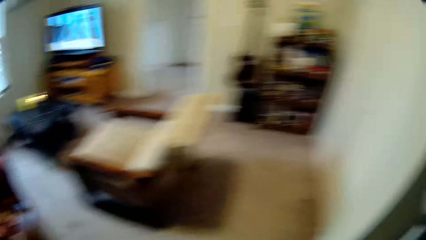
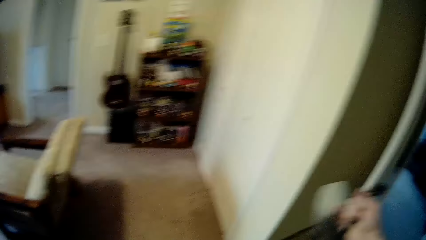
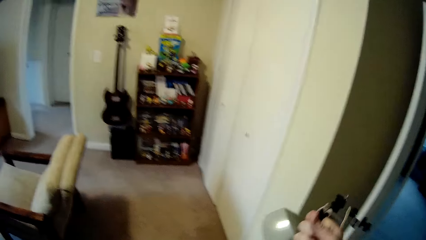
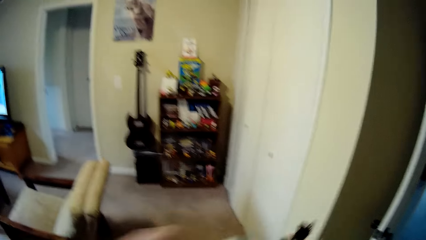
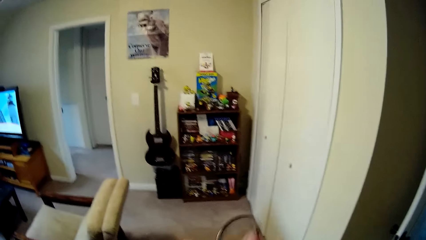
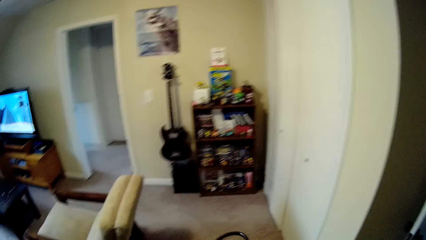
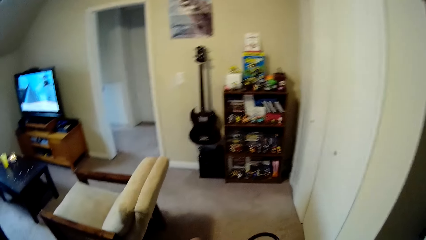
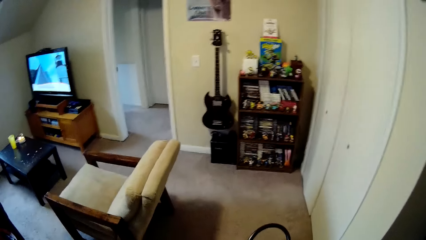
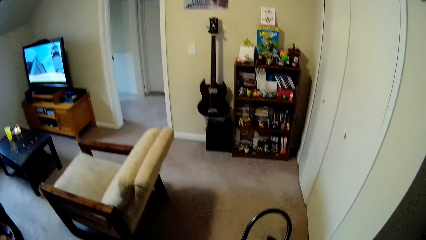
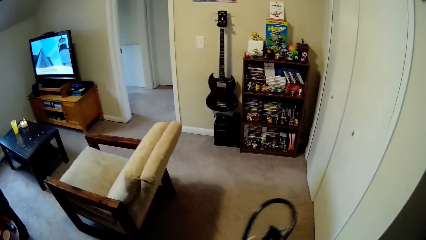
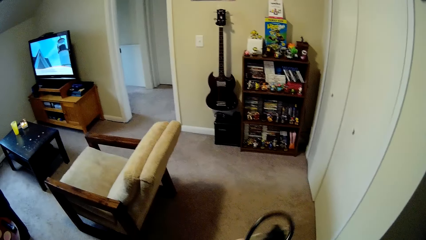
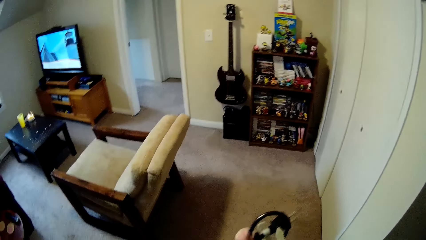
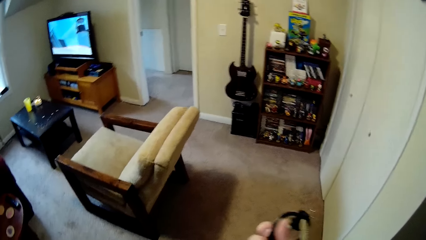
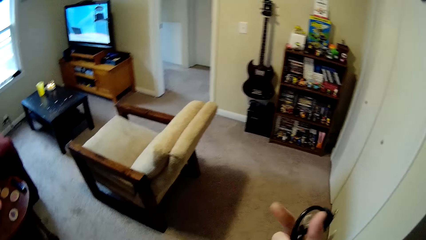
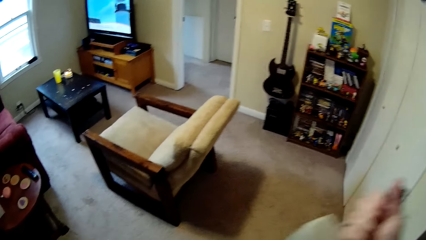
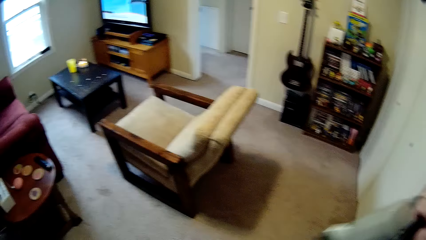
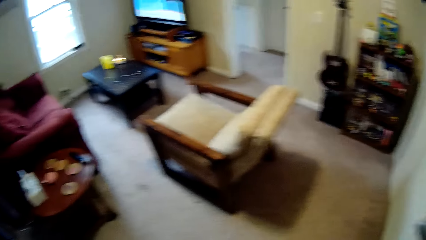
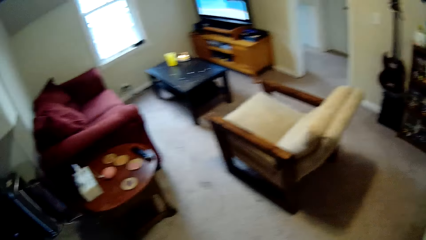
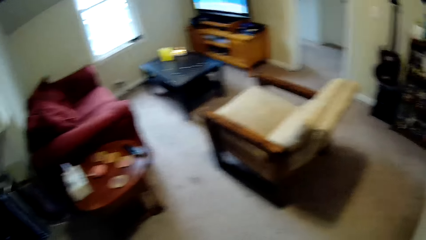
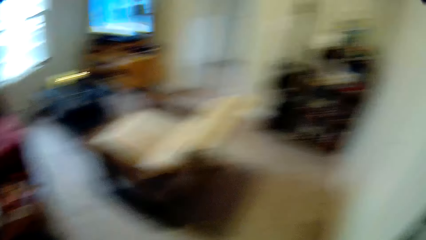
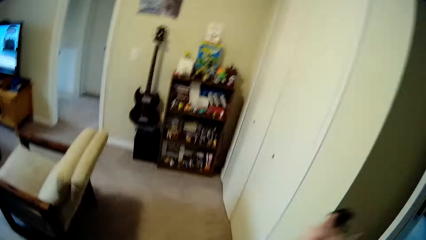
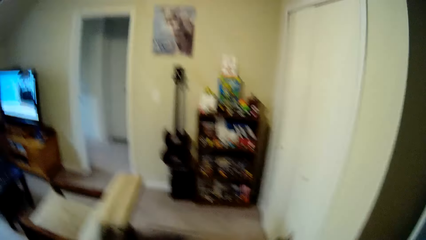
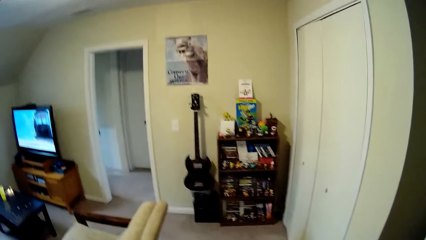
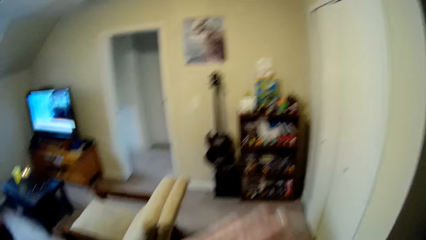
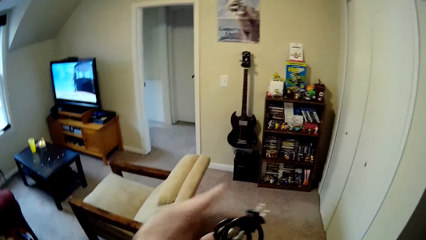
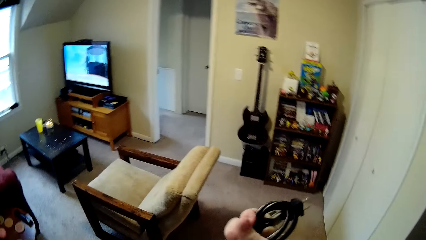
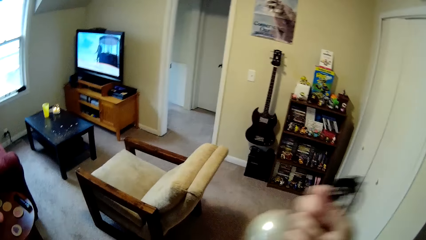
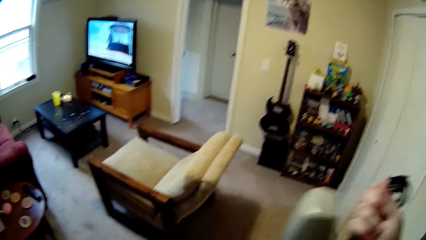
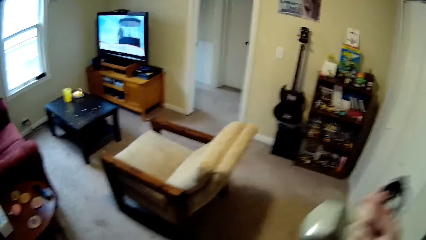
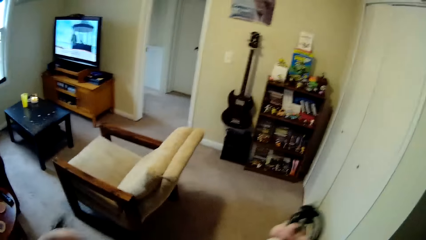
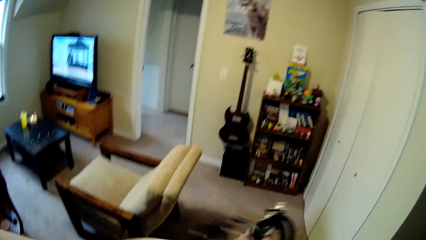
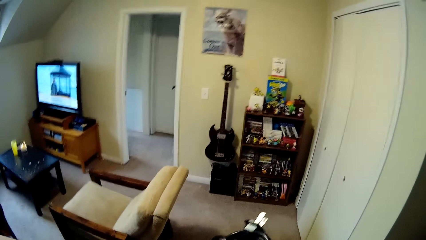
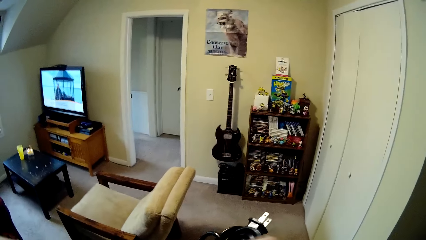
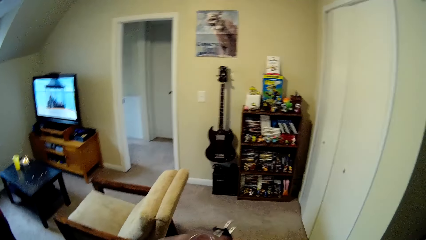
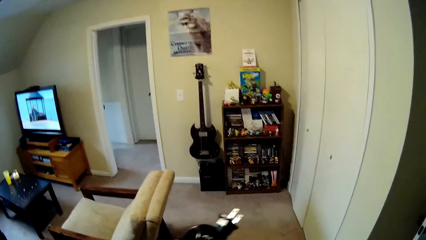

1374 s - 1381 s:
The camera wearer folds the cable of the cleaning machine.

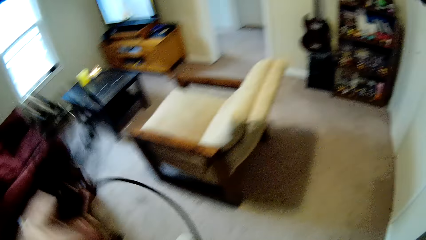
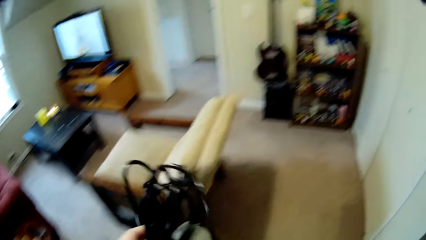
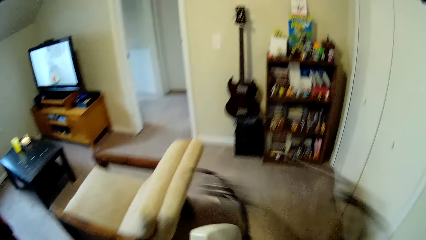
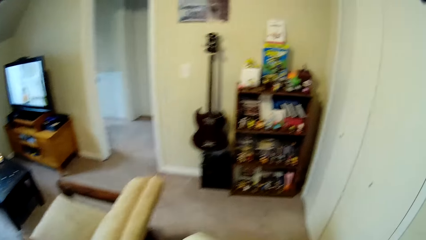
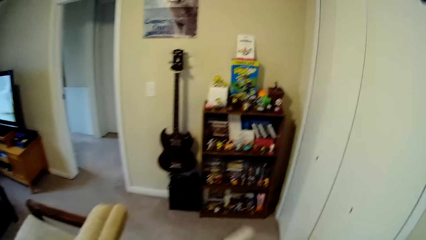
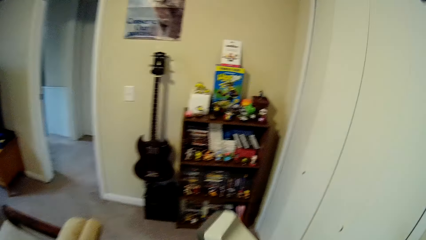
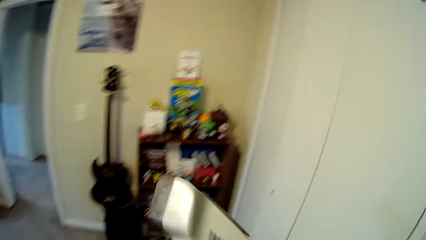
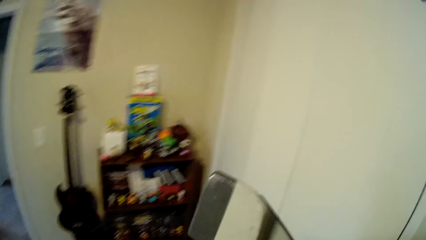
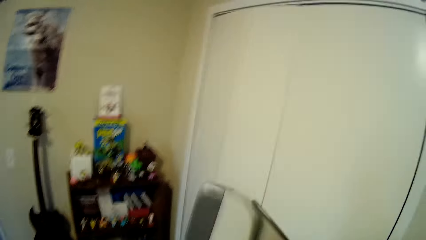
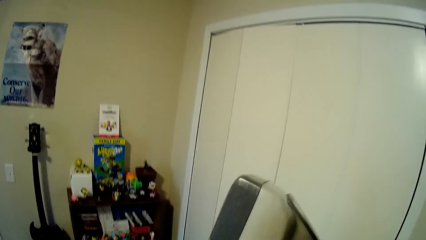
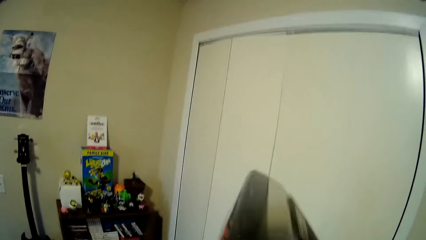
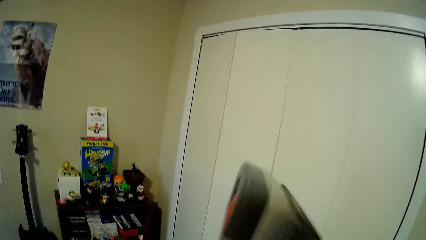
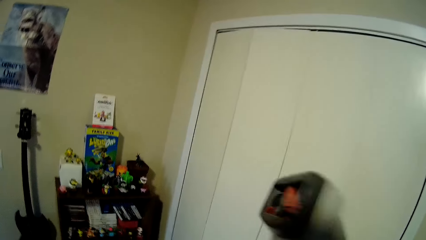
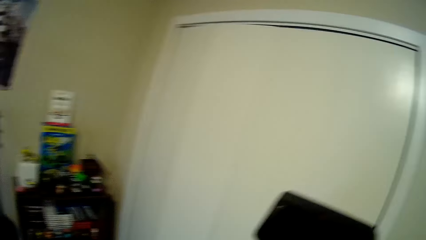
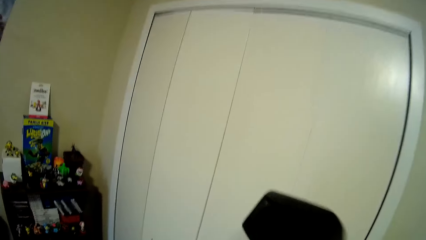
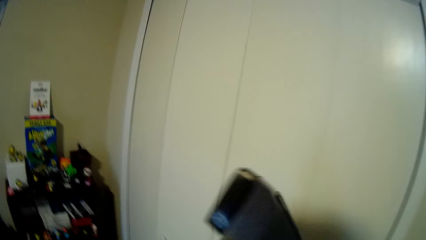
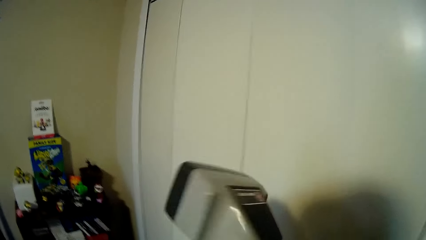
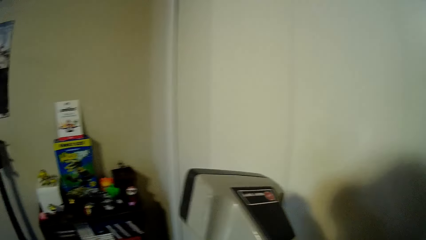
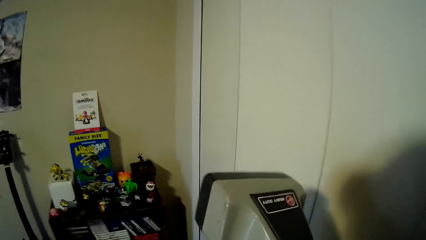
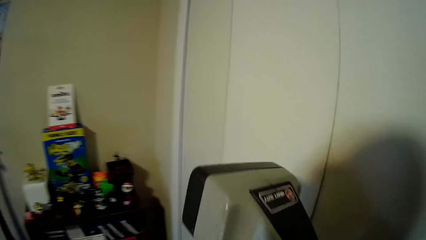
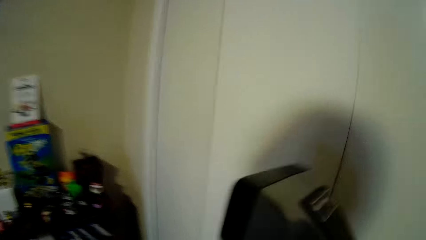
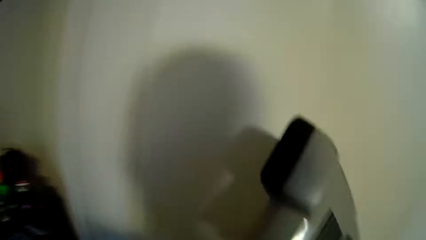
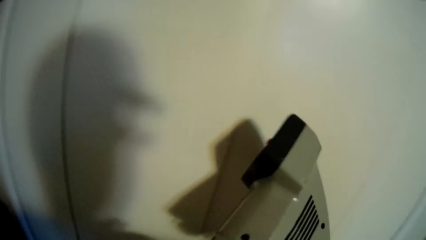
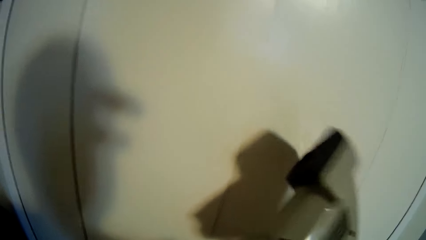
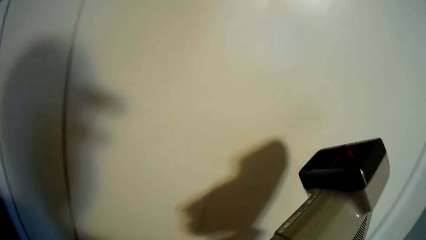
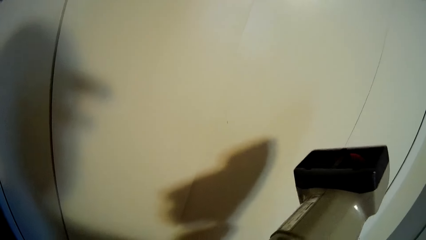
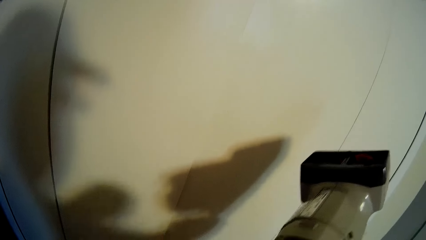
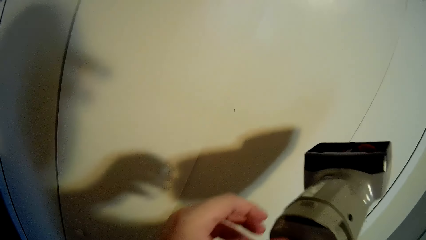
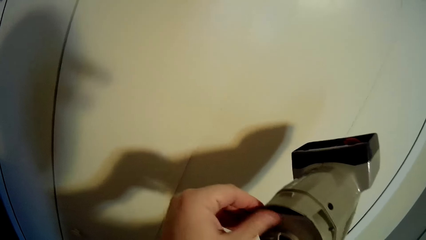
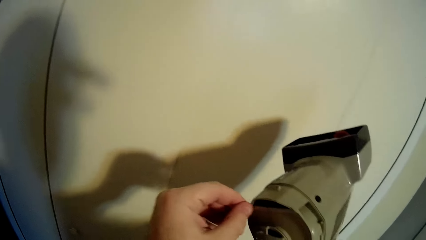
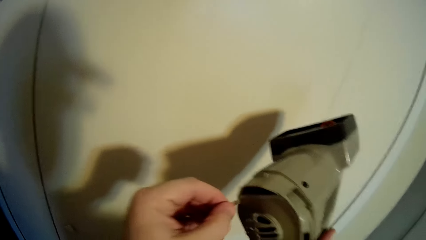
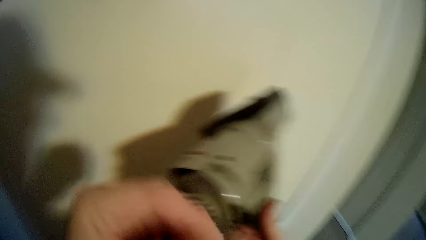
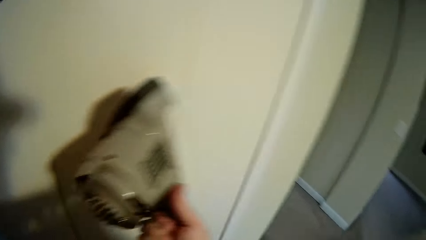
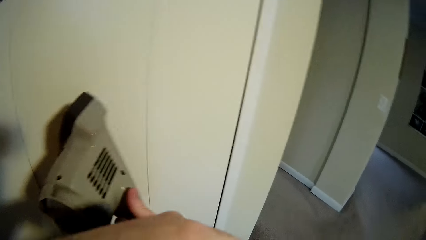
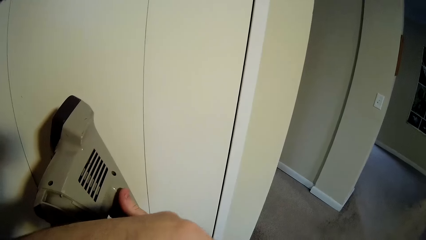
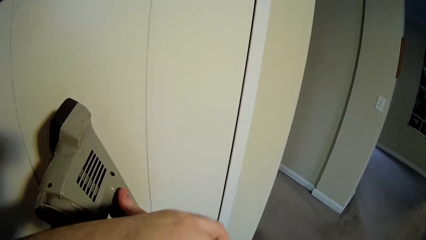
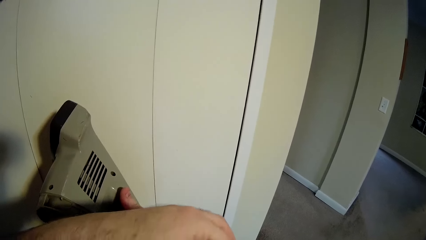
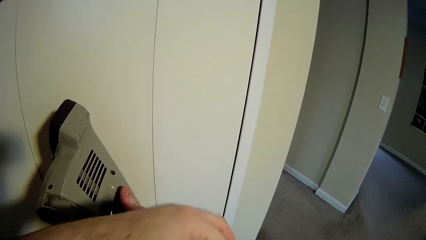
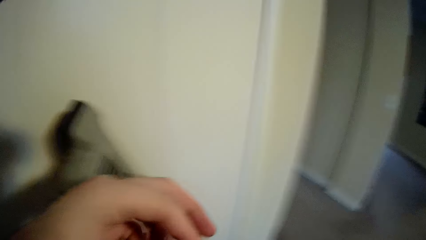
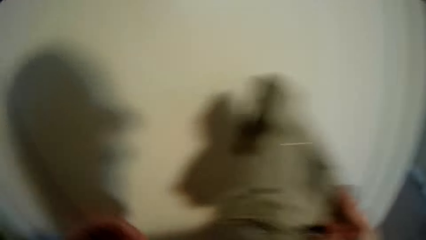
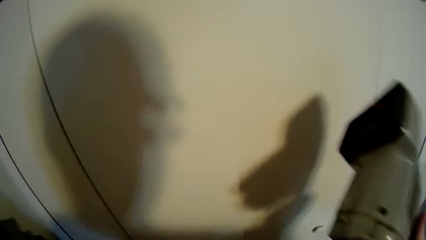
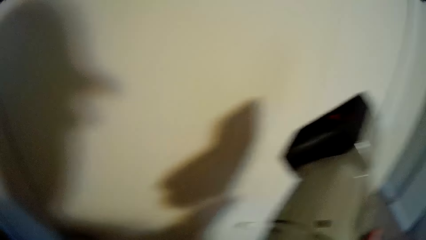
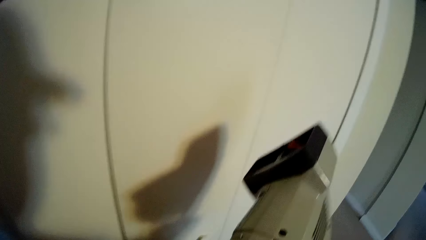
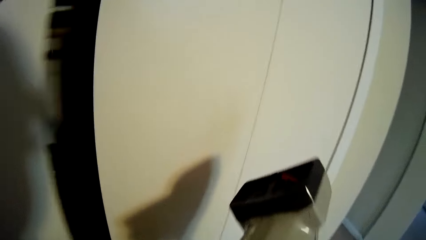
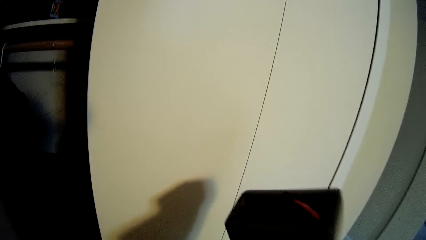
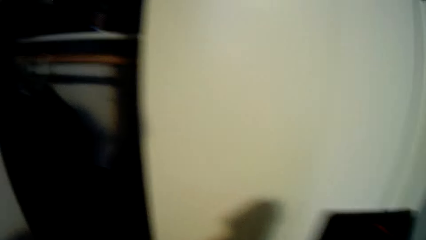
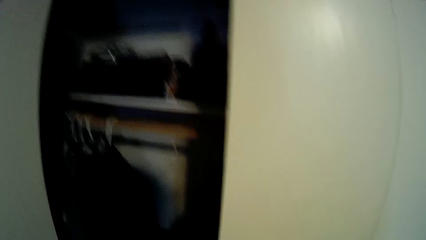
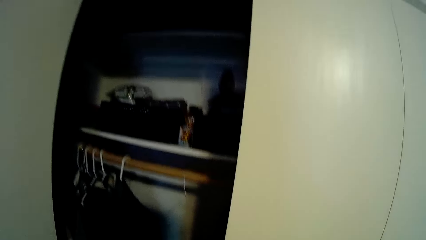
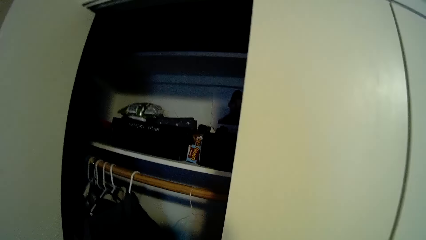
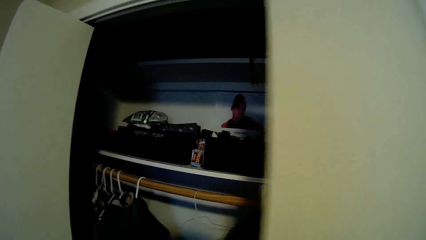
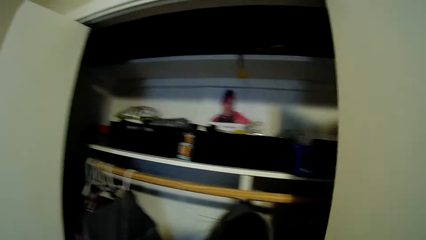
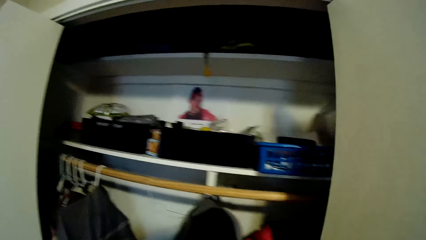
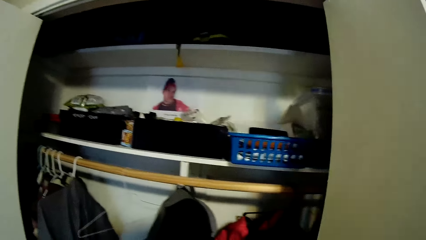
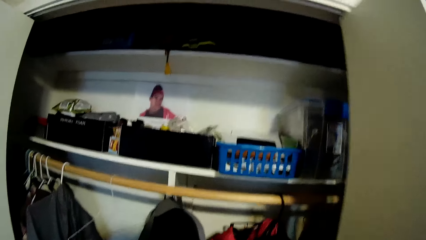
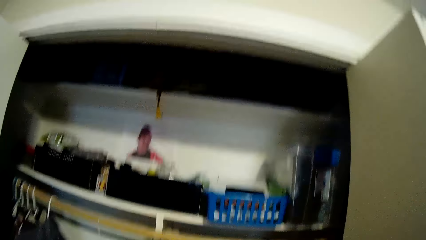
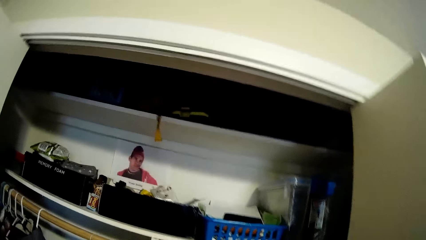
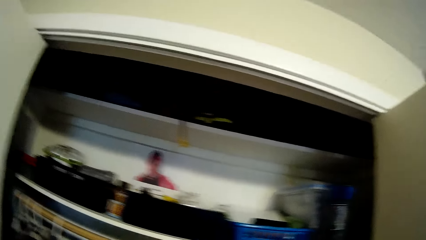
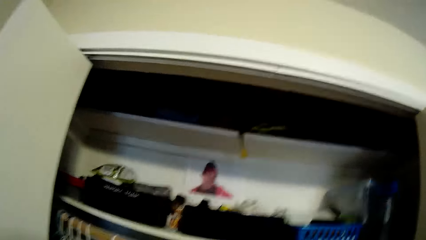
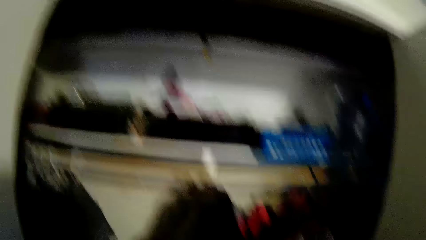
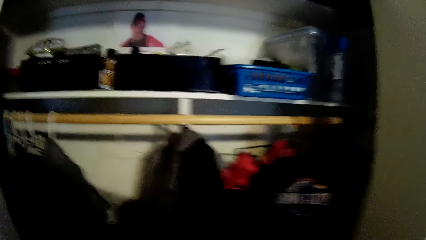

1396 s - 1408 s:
The camera wearer shakes the machine. They remove dirt from the machine. They slide the wardrobe door open.
